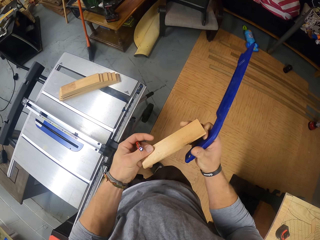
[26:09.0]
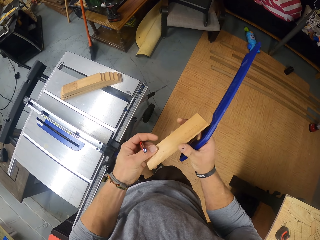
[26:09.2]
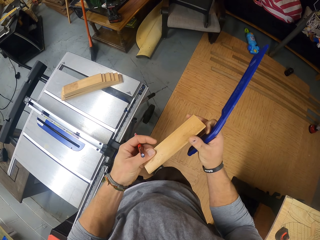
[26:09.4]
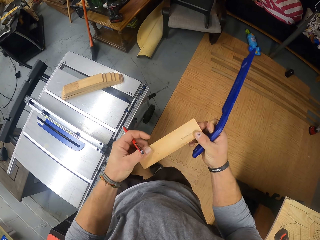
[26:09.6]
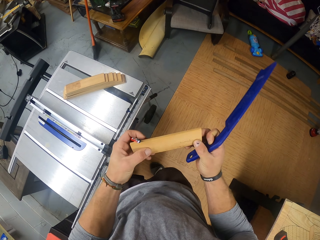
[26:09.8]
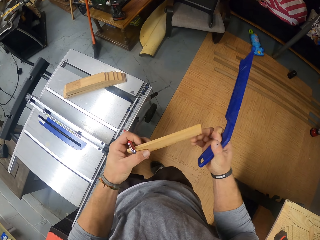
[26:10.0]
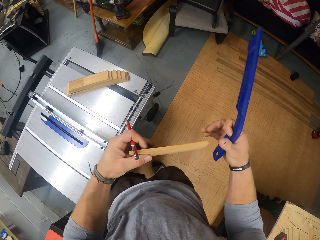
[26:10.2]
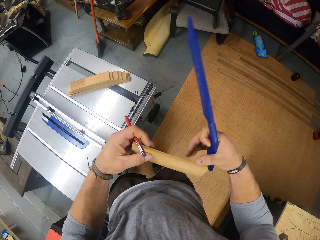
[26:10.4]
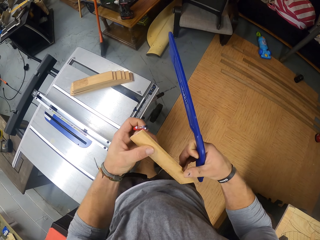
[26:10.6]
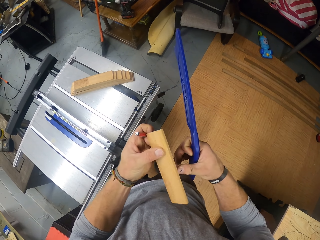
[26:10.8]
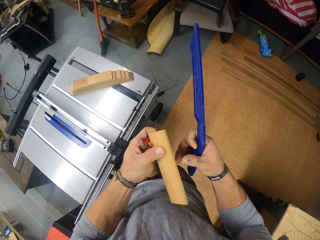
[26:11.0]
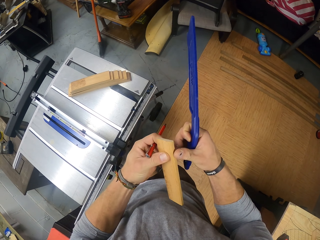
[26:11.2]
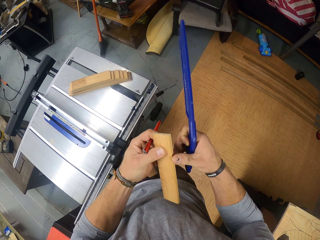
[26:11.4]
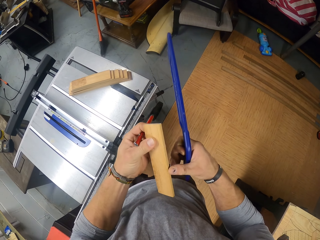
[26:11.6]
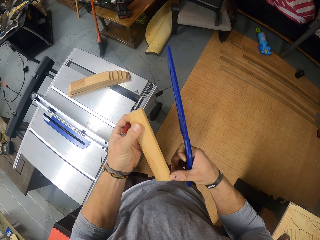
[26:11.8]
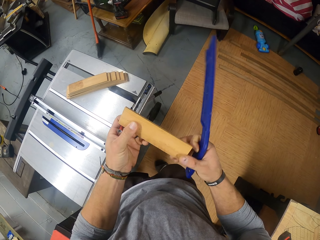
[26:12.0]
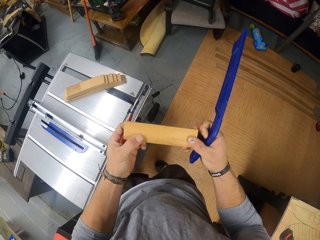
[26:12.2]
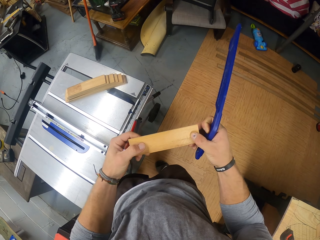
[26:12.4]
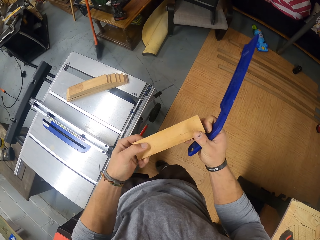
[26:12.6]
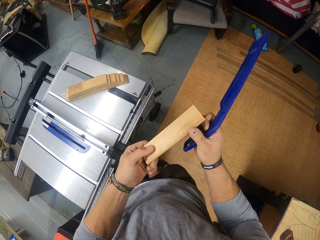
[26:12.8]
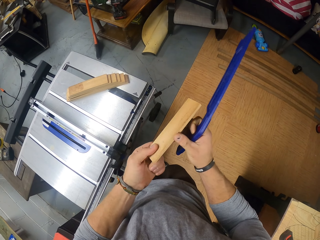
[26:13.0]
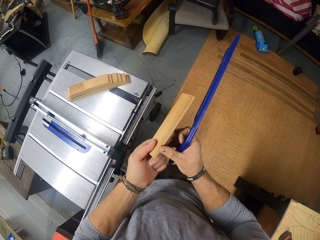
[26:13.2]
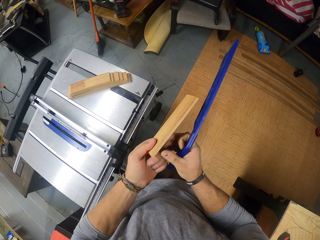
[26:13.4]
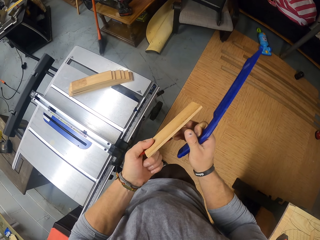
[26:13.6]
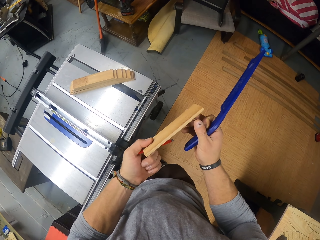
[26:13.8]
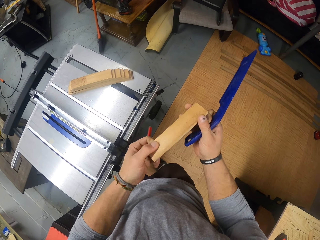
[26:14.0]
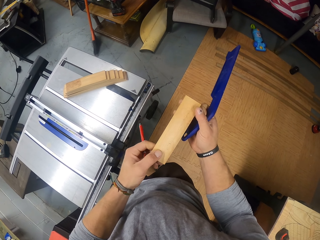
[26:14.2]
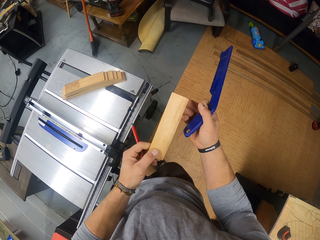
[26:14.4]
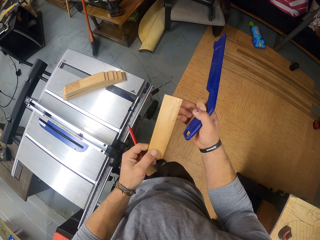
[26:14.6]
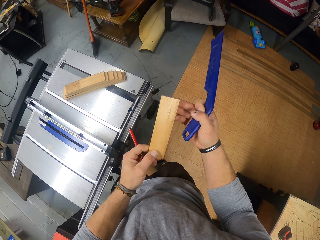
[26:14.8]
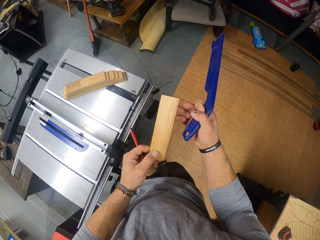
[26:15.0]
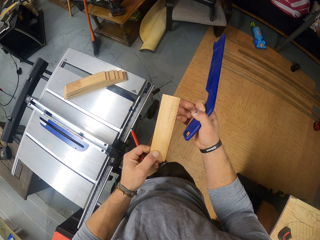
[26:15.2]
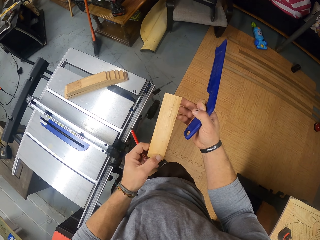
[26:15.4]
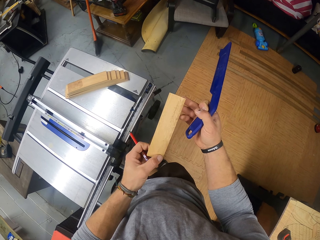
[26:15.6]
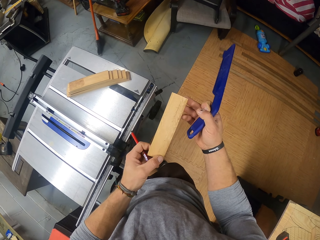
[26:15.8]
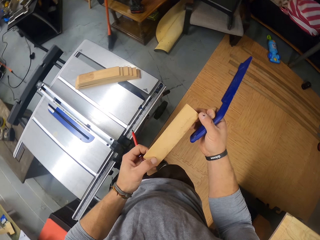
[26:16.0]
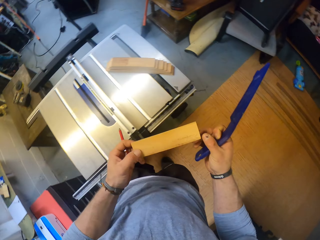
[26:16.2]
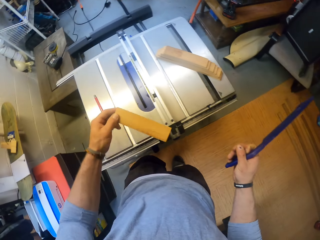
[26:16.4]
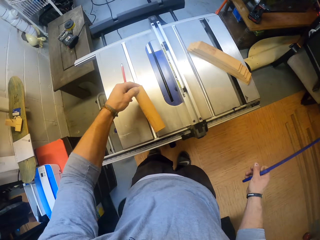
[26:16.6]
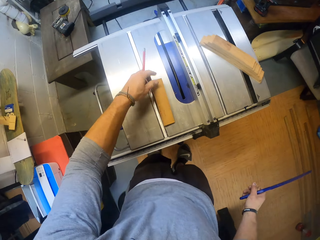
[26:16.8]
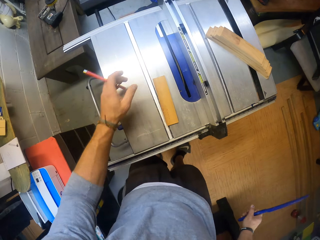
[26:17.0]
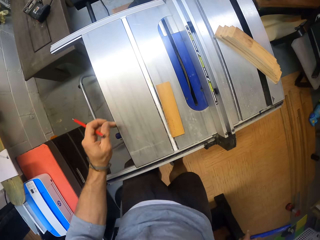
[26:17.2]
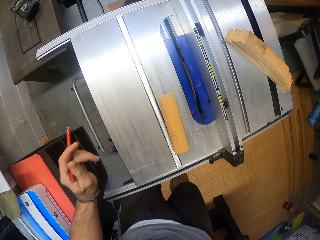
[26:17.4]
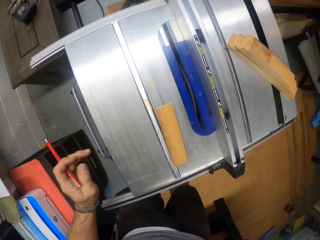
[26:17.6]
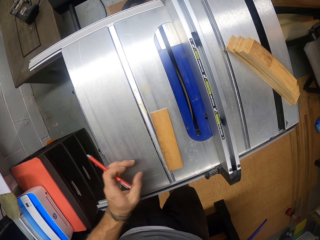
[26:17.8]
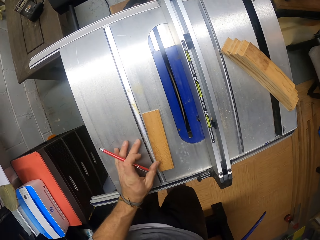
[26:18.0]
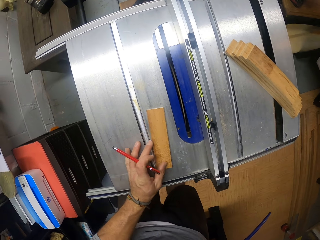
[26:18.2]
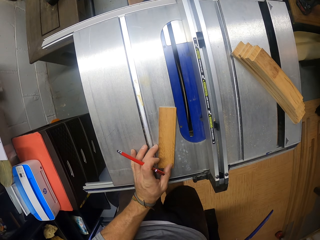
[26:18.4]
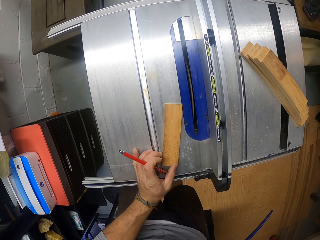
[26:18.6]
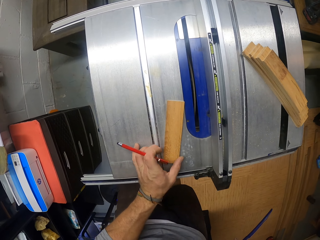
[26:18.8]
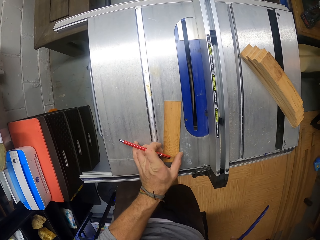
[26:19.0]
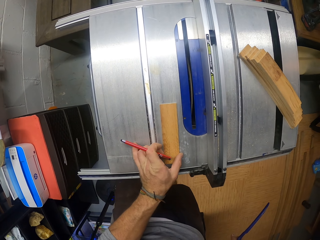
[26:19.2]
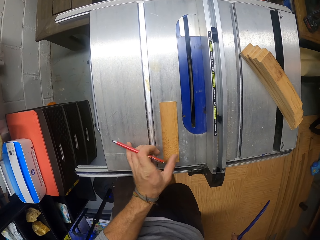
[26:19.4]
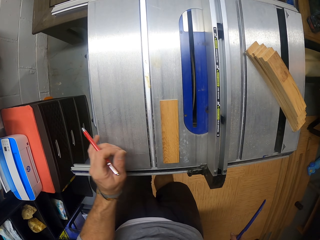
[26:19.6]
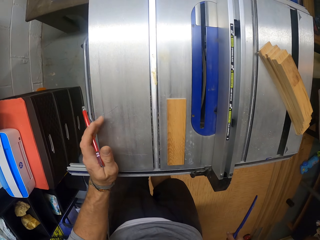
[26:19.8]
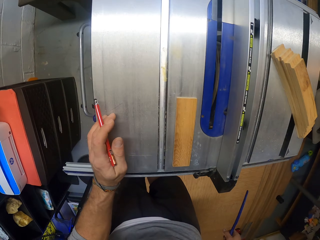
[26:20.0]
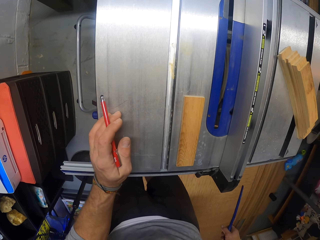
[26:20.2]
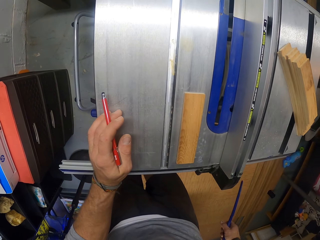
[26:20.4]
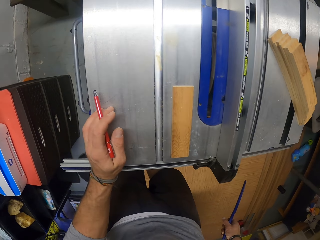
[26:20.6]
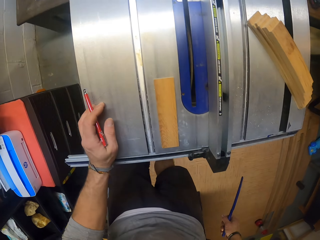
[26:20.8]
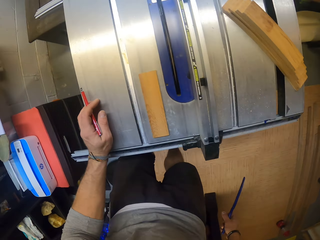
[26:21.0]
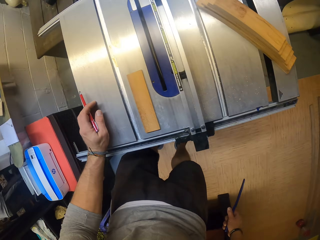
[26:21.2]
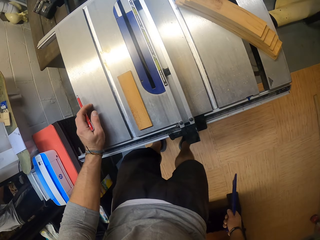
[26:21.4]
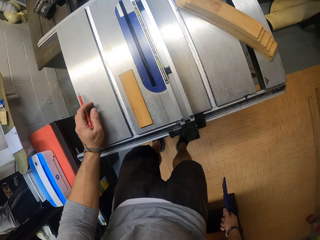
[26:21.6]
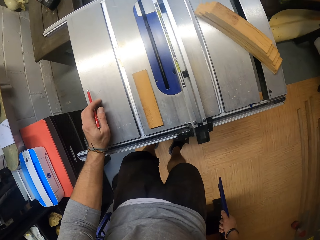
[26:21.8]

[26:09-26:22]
The camera wearer drops the piece of wood on the woodwork machine with his left hand. He adjusts the piece of wood on the woodwork machine with his left hand. He touches the piece of wood.

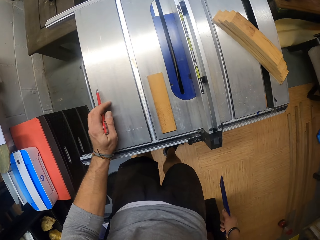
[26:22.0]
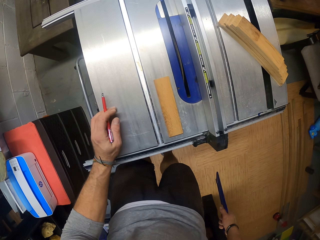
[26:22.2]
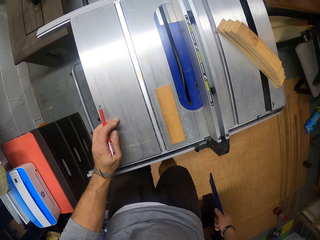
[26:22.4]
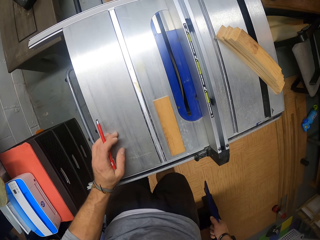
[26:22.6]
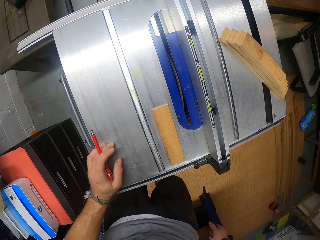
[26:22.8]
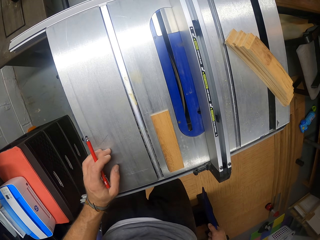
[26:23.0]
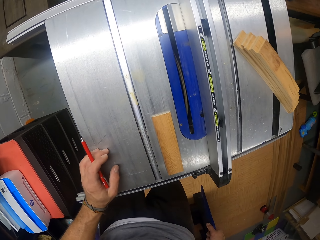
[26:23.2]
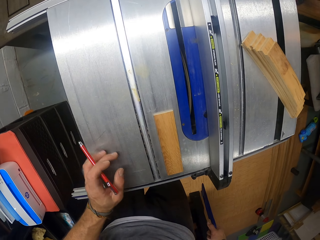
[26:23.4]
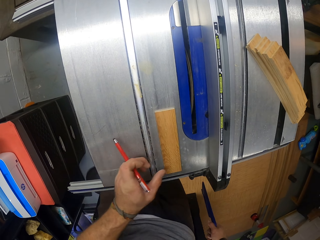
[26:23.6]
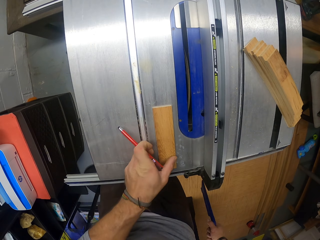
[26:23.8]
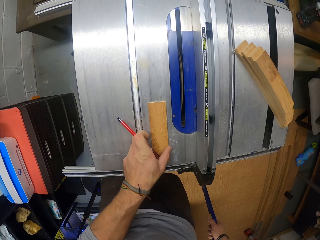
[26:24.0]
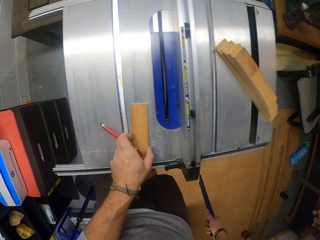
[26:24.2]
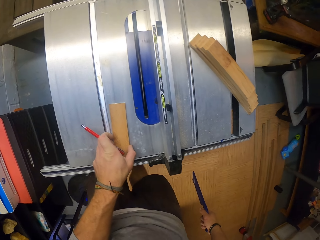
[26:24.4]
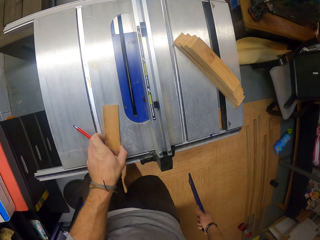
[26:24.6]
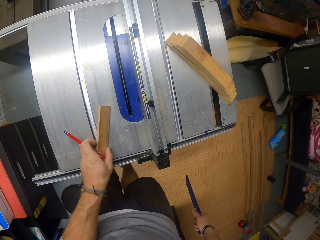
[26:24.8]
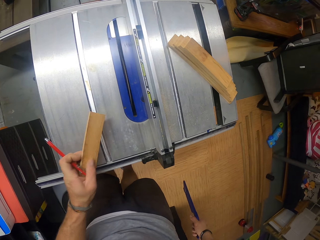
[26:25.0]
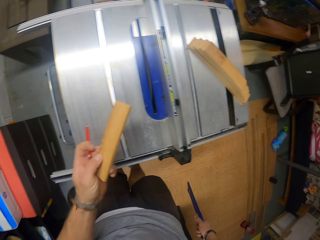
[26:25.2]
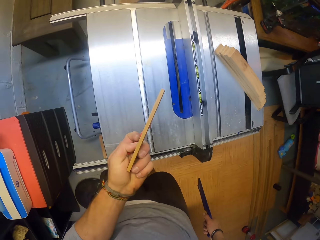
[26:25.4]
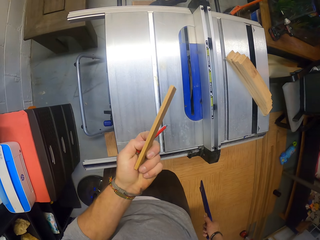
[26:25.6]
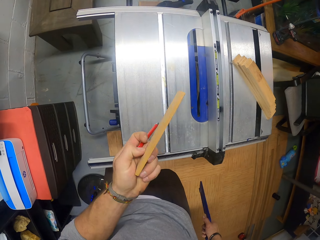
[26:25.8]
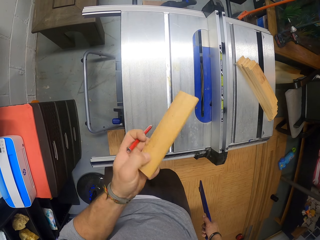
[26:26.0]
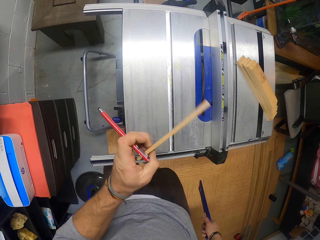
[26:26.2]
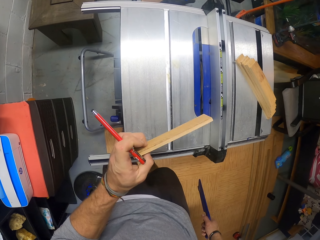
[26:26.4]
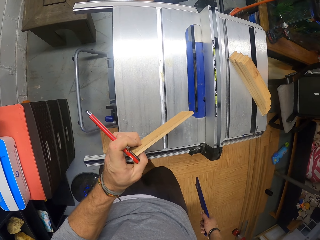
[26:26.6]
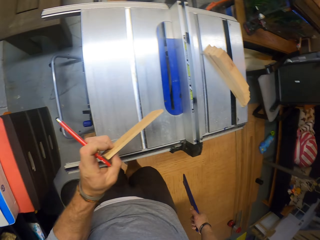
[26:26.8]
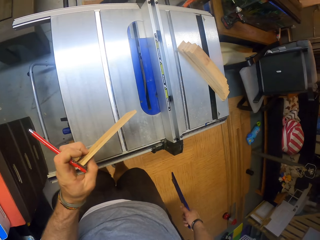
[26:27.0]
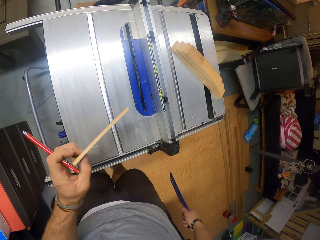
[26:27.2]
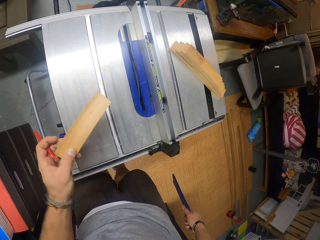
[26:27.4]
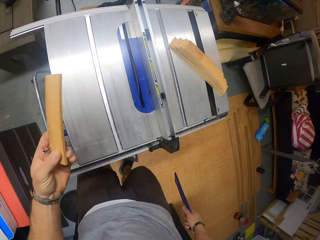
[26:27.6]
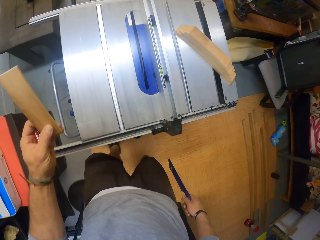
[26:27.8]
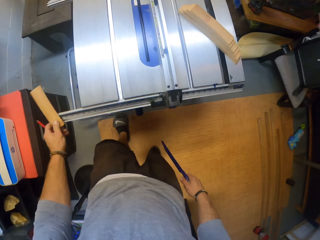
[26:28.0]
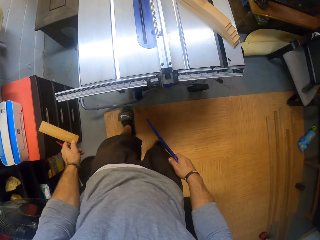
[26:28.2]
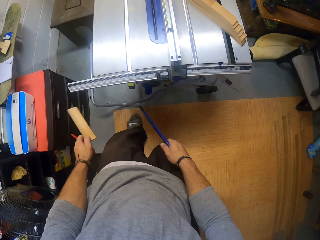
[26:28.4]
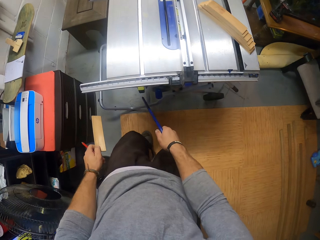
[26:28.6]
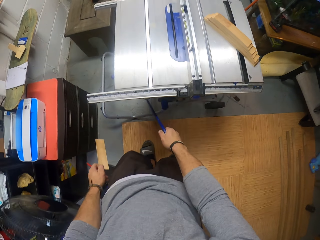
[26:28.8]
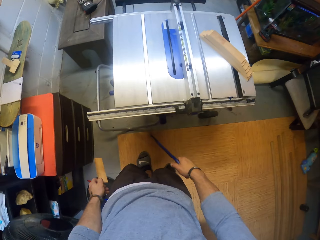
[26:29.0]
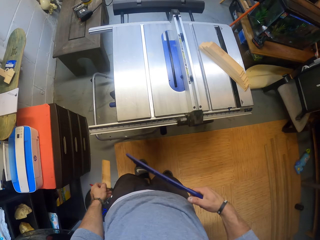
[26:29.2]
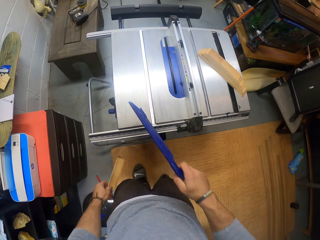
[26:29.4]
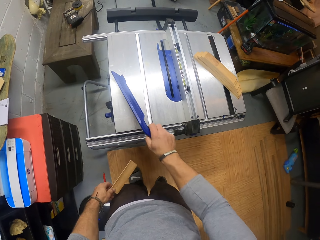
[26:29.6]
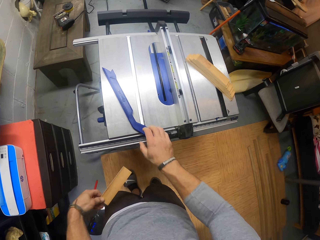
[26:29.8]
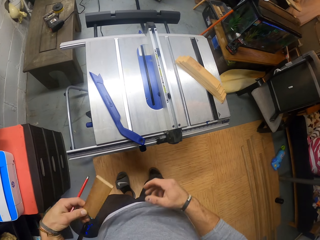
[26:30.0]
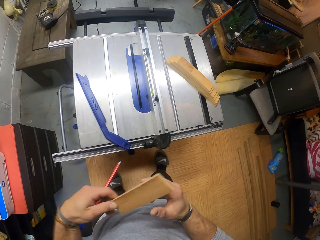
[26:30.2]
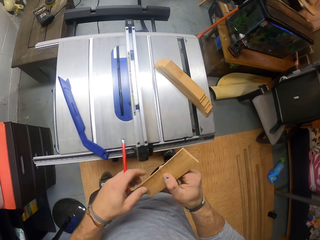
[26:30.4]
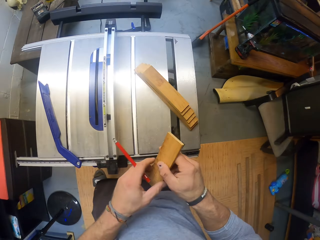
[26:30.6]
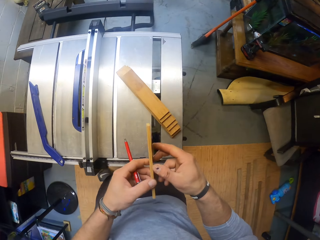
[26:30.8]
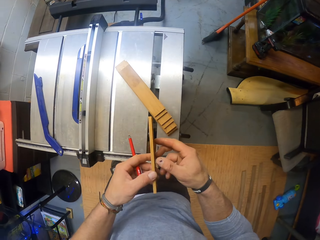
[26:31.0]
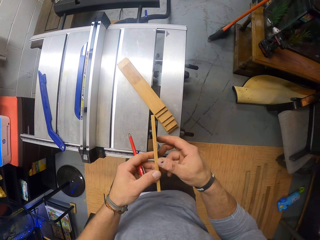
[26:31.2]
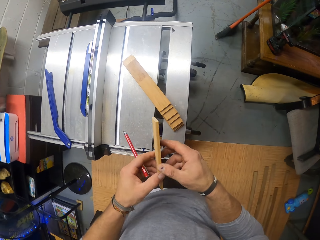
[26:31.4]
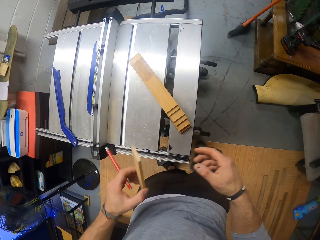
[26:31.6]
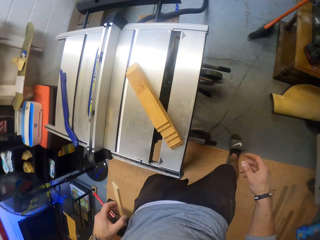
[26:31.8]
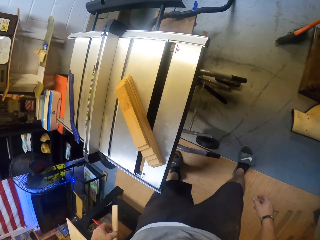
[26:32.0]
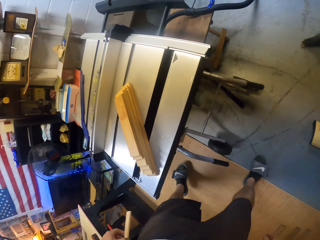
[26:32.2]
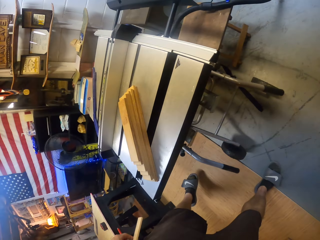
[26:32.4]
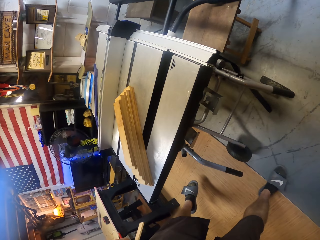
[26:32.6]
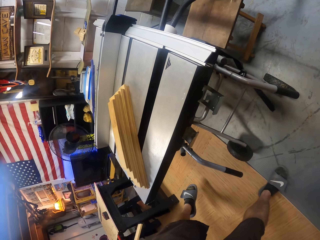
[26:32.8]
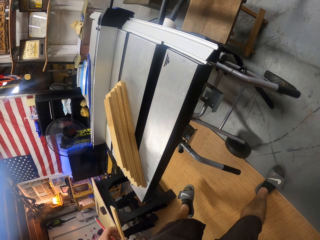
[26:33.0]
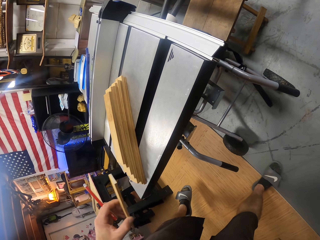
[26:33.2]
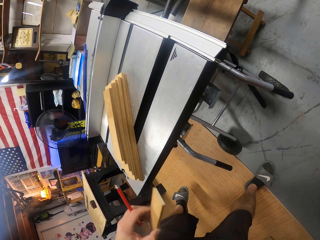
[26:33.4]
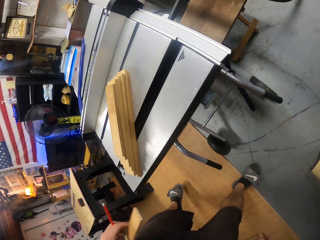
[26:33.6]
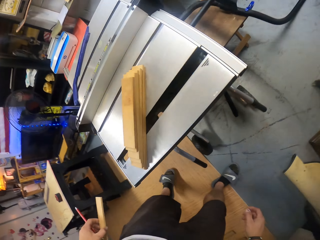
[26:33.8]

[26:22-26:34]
The camera wearer picks the piece of wood from the woodwork machine with his left hand. He examines the piece of wood in his left hand. He operates the woodwork machine with the wood adjuster in his right hand. He drops the wood adjuster on the woodwork machine with his right hand. He holds the piece of wood with both hands. He checks a button under the woodwork machine.
